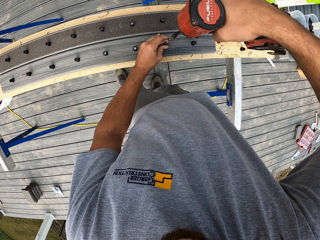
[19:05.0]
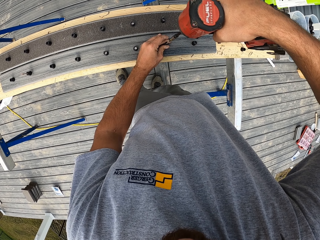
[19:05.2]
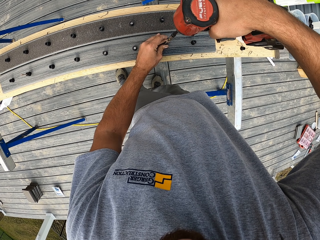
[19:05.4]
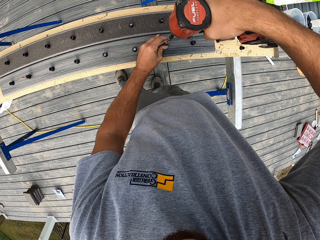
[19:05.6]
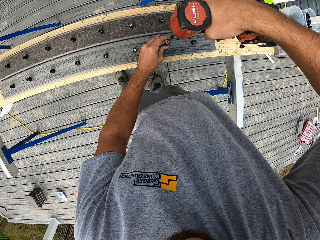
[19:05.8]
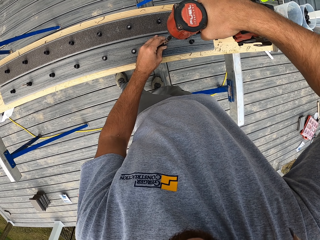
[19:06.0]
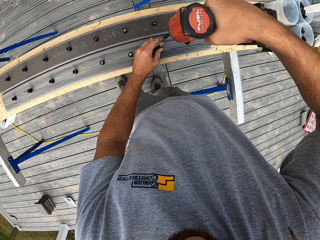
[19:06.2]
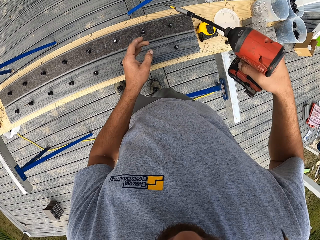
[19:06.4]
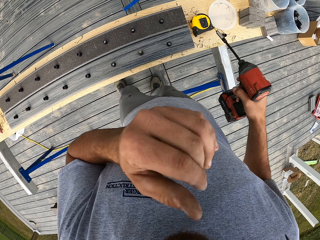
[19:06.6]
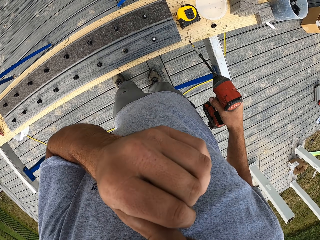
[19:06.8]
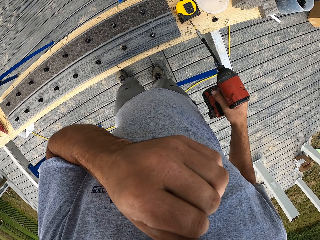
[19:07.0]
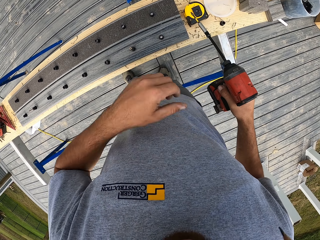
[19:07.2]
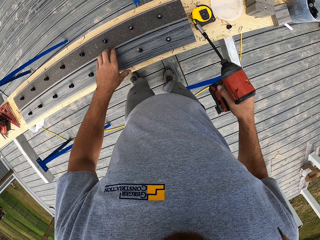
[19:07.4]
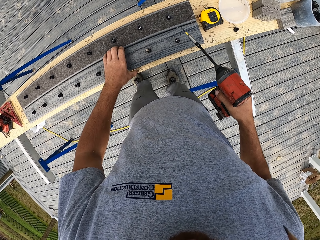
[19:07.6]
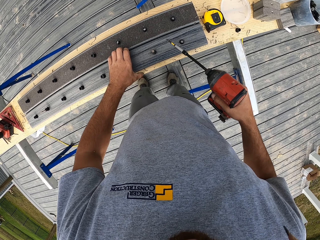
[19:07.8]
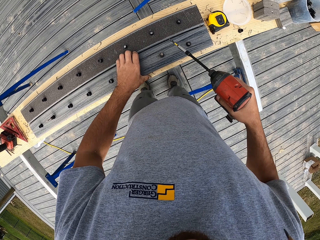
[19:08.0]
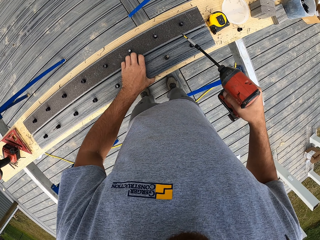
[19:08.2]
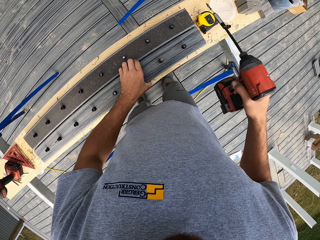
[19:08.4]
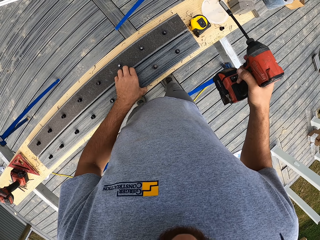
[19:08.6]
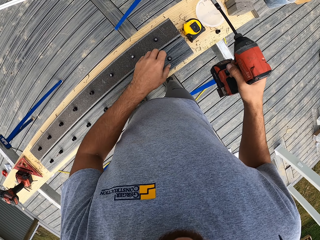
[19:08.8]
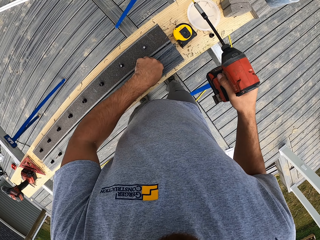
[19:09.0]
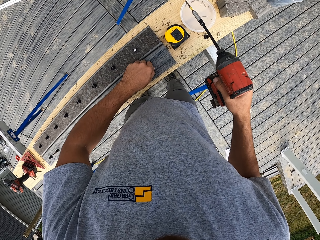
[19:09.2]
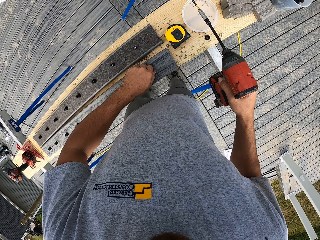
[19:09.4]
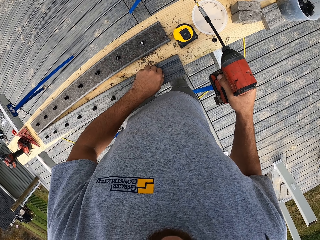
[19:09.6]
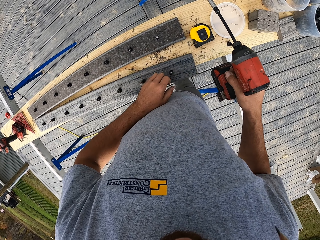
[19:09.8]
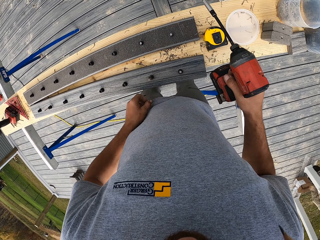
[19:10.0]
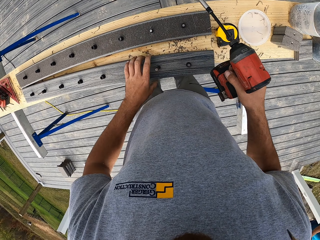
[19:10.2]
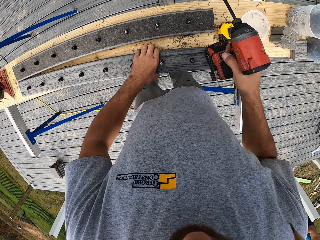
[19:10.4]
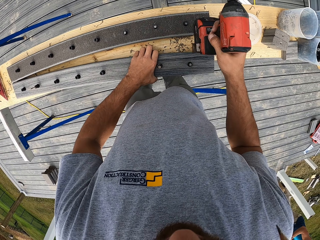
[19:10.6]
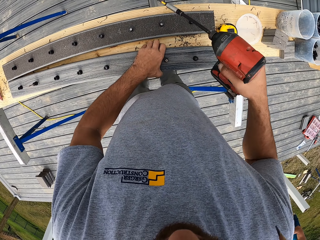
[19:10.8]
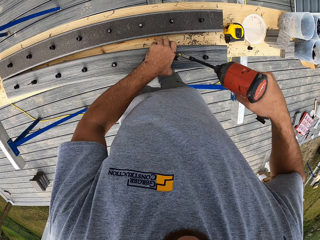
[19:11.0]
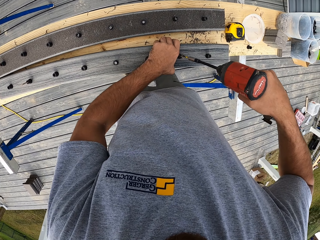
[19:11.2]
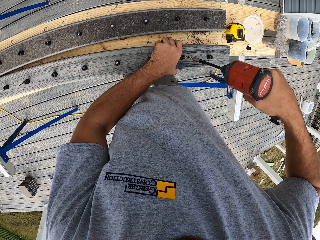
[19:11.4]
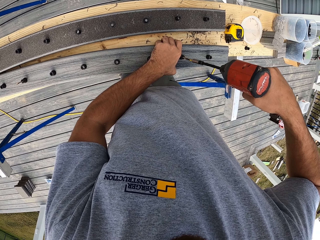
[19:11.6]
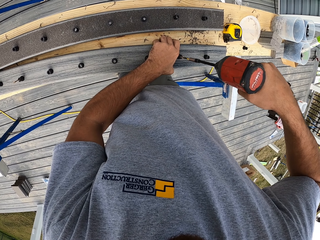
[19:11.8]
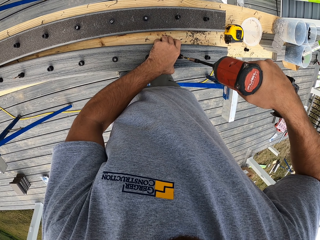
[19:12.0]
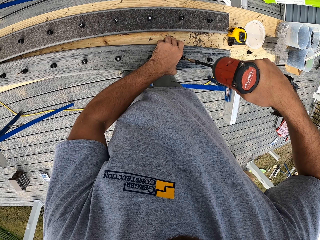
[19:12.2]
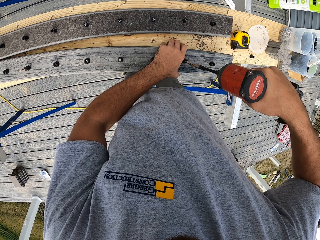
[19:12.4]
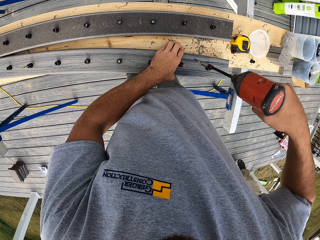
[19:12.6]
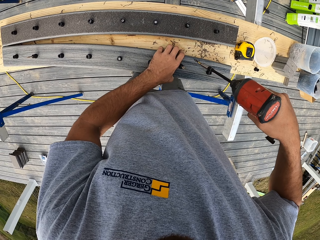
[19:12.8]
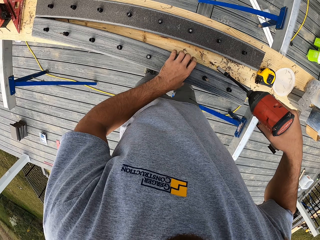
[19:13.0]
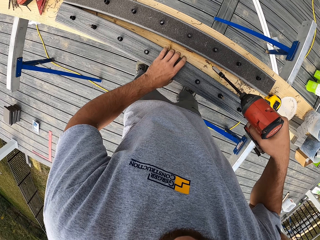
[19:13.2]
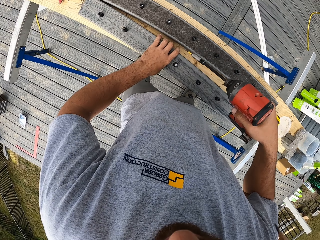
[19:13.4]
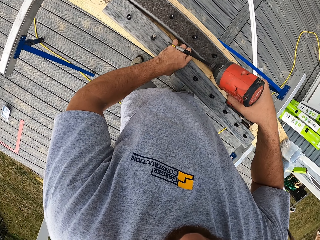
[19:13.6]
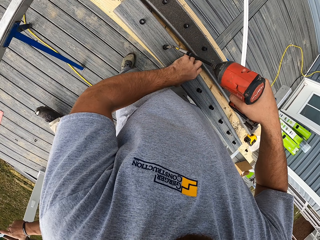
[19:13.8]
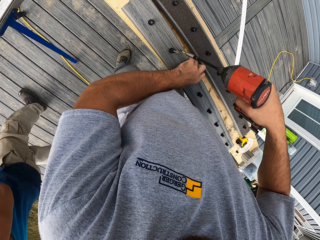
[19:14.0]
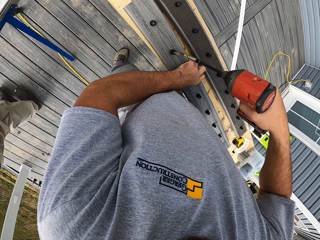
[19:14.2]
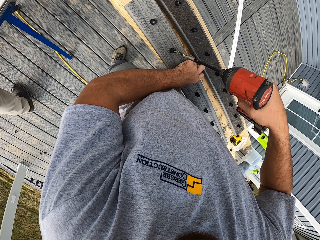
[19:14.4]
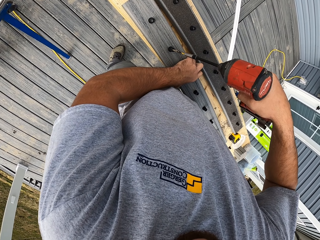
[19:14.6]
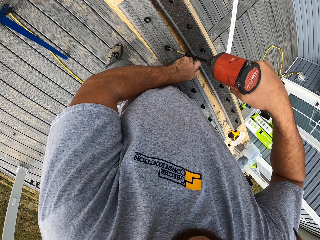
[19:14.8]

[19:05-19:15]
The camera wearer lifts up the drill. He touches the wood and lifts his hand up. He drills the nail. He lifts up the drill and moves the hand.

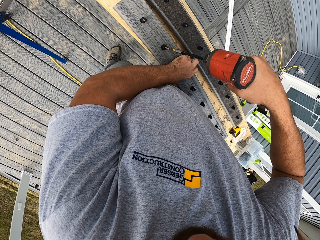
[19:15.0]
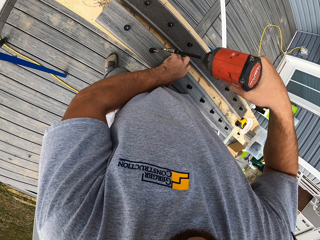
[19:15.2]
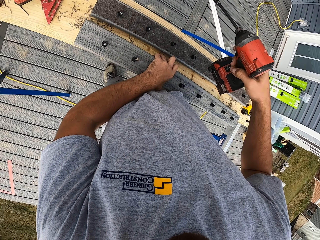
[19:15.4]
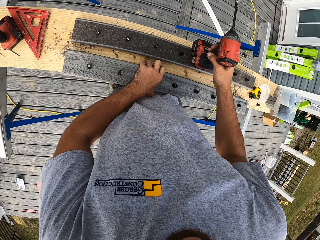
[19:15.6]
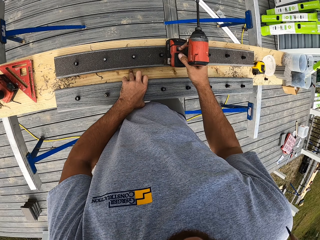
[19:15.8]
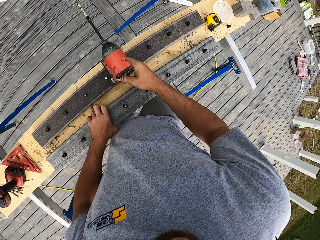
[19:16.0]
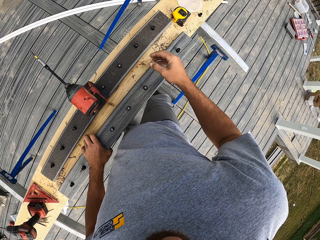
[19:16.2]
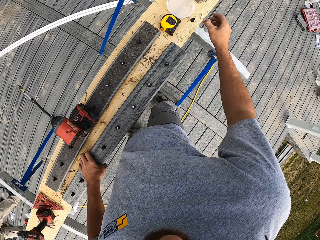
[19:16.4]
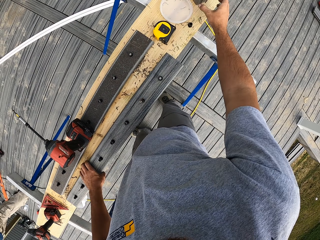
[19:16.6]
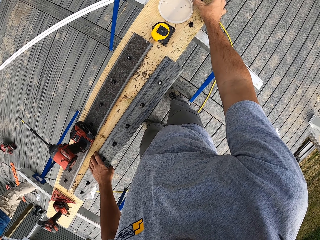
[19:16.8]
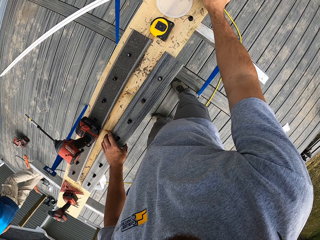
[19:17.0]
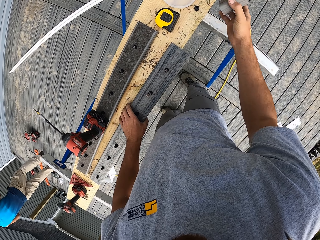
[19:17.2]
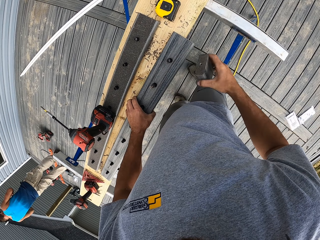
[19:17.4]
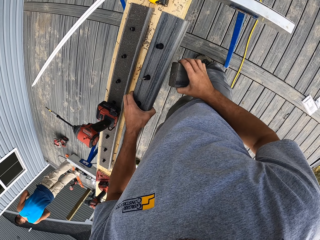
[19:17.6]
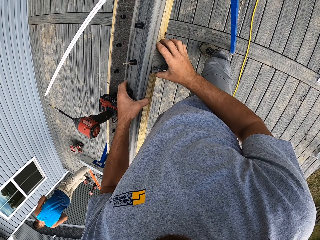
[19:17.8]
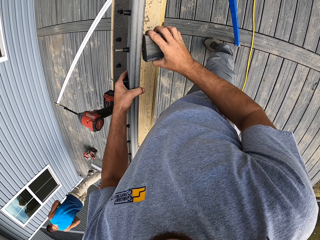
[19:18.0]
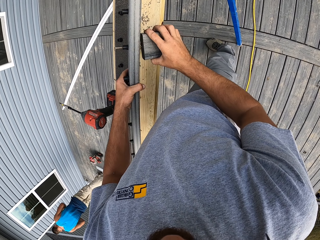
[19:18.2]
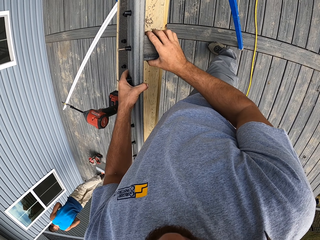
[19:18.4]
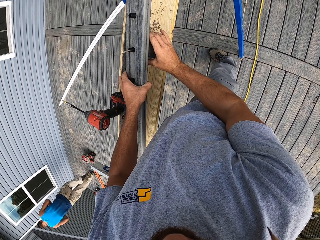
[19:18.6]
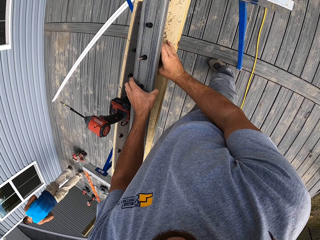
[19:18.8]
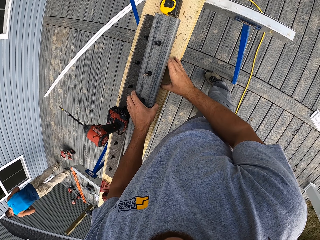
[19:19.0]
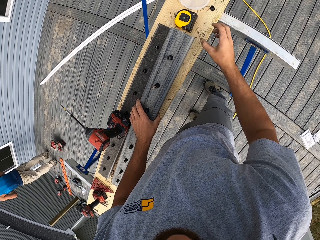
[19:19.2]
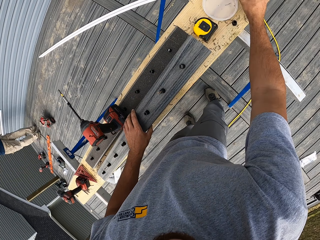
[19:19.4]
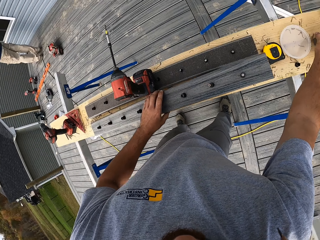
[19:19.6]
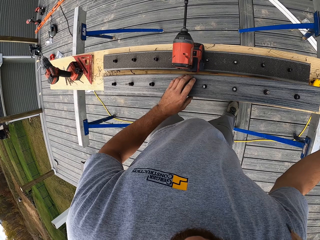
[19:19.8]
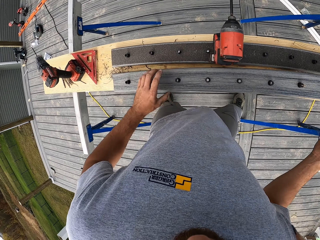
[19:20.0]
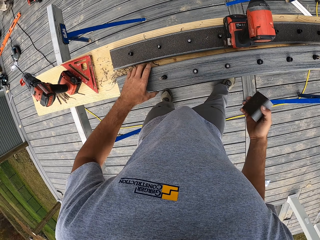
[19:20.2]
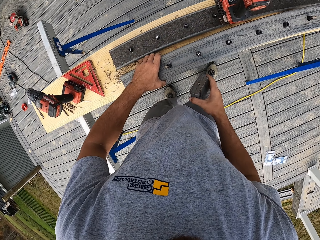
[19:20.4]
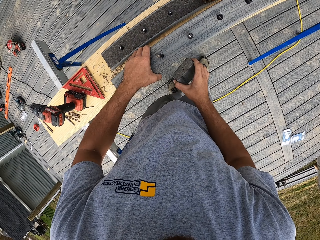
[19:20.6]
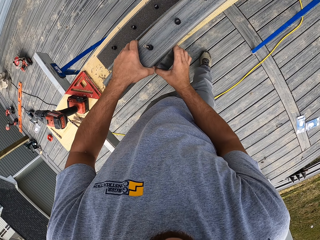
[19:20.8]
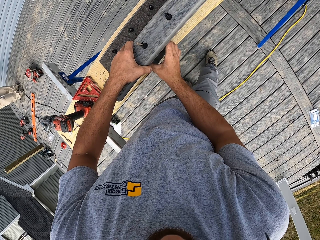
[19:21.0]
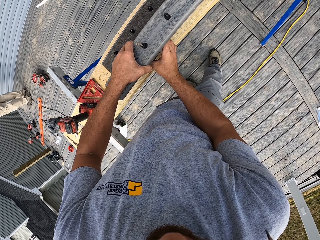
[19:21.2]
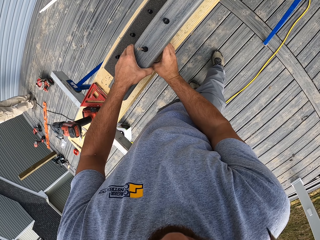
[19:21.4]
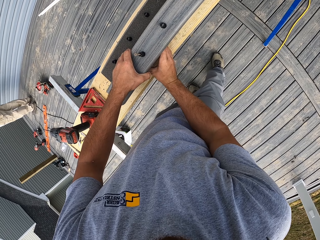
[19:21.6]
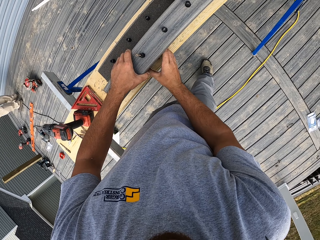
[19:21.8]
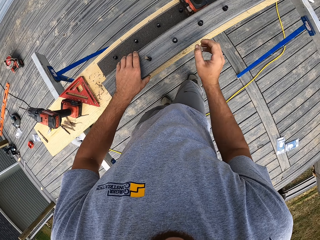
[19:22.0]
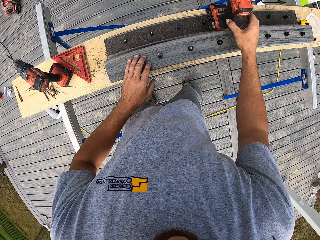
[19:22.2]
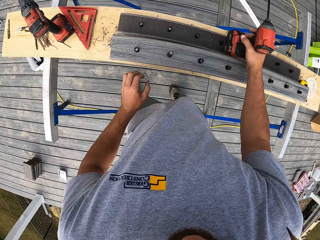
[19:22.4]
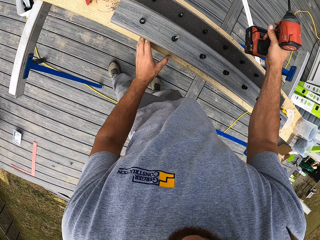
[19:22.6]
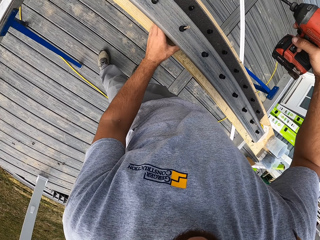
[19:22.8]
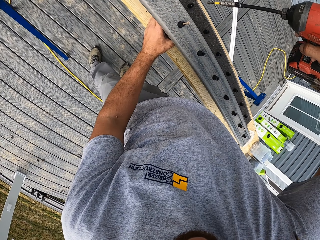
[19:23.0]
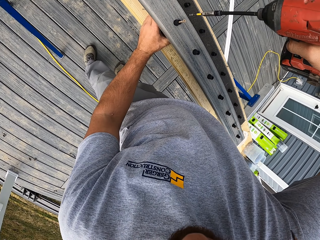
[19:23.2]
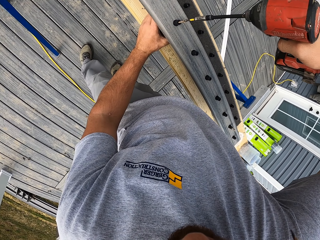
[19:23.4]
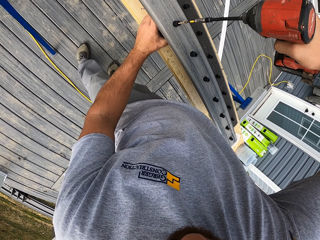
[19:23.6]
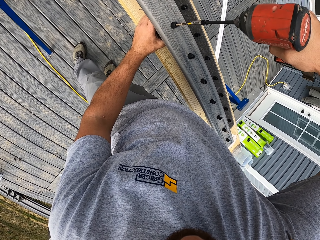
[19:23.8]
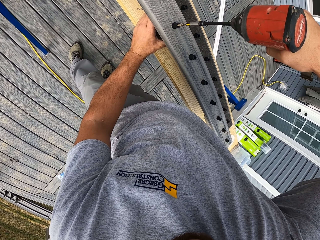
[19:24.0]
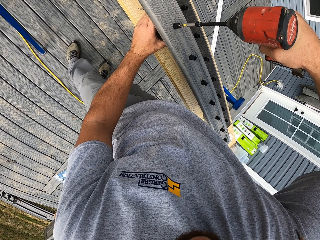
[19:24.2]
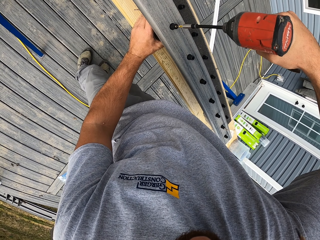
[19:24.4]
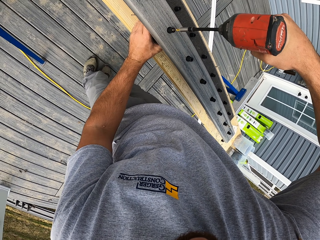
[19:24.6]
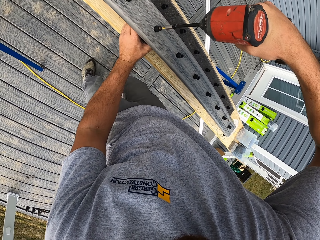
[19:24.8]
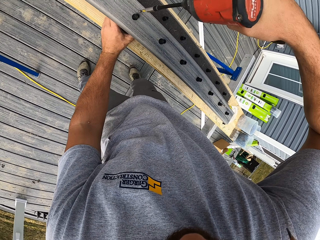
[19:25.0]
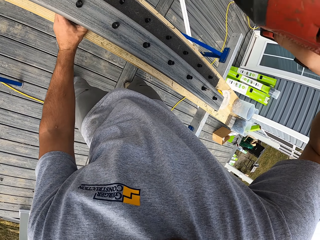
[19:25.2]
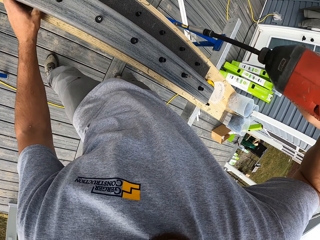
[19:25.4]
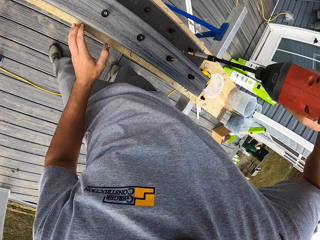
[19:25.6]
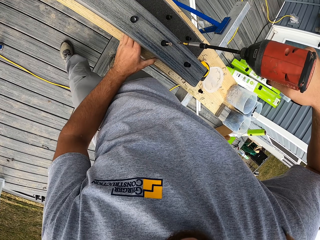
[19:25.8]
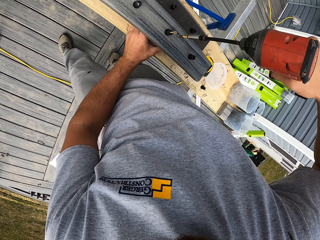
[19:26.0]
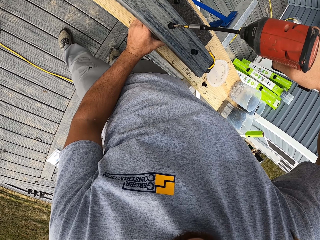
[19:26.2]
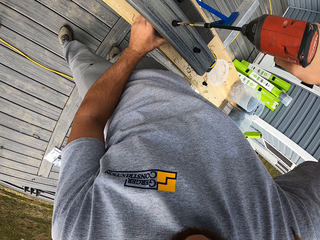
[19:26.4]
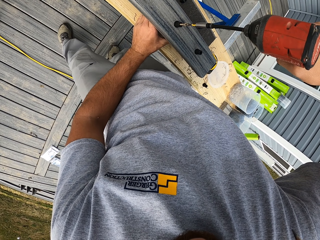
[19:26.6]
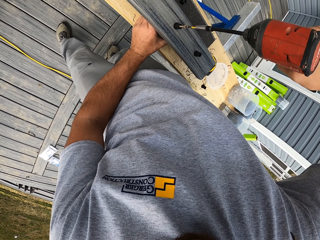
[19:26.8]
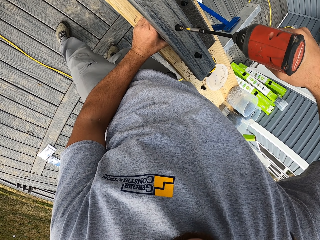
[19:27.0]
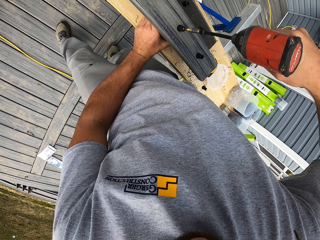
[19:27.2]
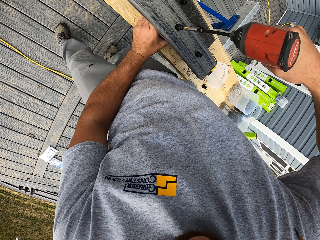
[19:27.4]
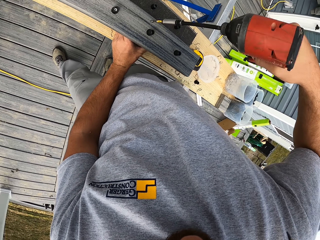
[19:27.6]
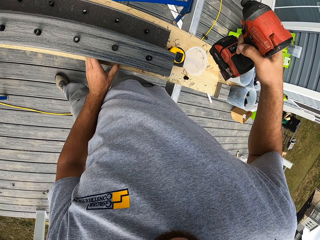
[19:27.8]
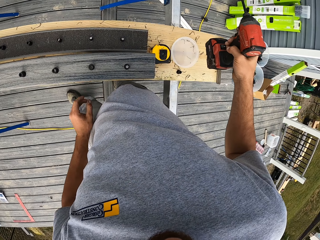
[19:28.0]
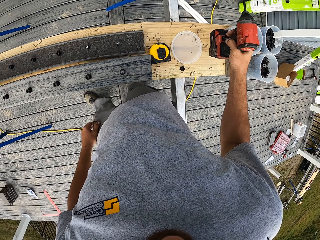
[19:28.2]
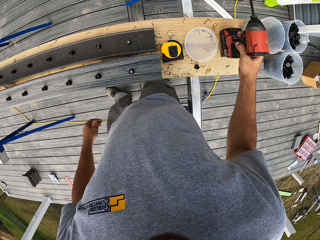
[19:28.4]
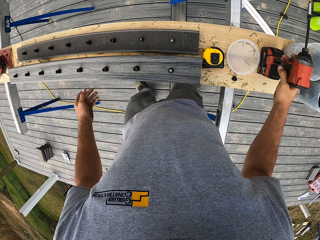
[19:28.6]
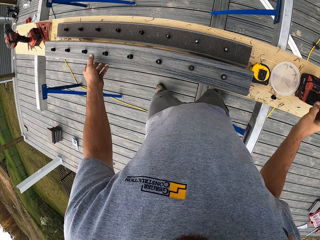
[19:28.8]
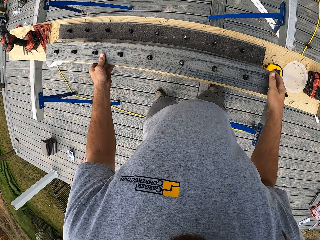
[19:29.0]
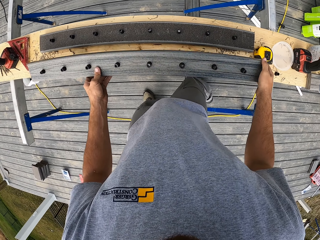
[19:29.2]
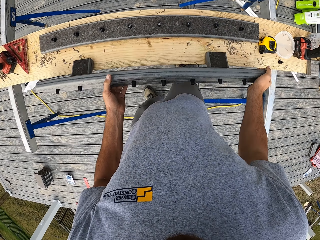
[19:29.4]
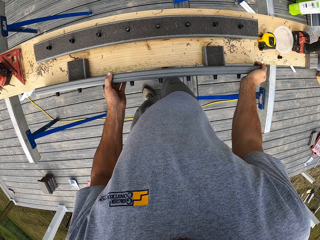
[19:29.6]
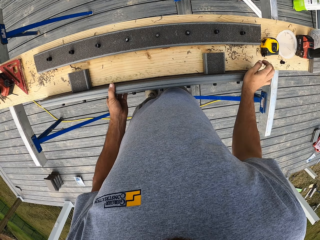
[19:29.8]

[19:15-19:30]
The camera wearer drills the nail. He lifts up the drill and moves his hand. He fixes a small wood into the screws. He picks up a wood and places the wood down. He lifts his hand up and picks up something. He places the wood. He picks up the drill and lifts his hand up. He drills the nail in. He moves his hands. He holds the wood. He lifts his hand up and drills the nail in. He places the drill on the table.
